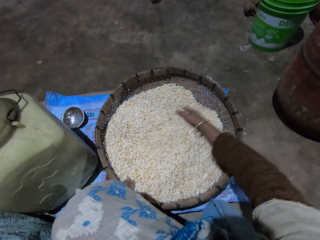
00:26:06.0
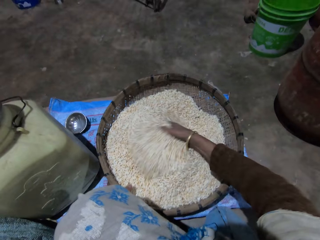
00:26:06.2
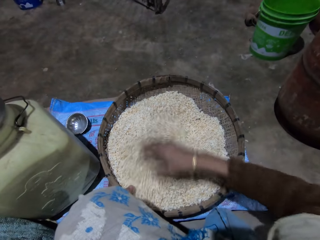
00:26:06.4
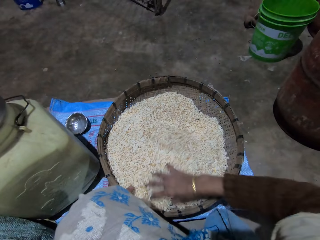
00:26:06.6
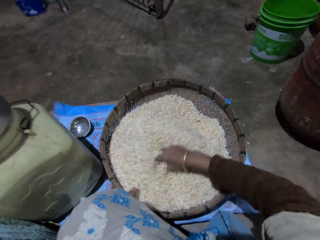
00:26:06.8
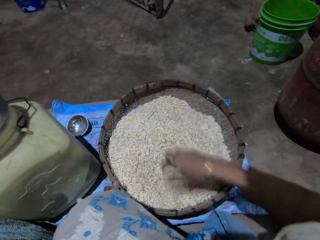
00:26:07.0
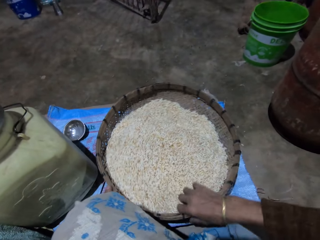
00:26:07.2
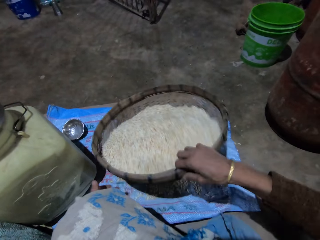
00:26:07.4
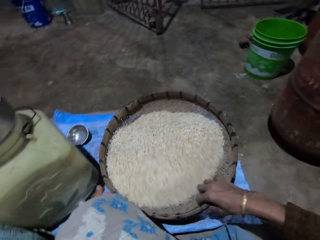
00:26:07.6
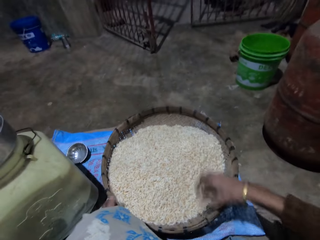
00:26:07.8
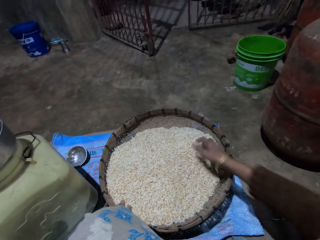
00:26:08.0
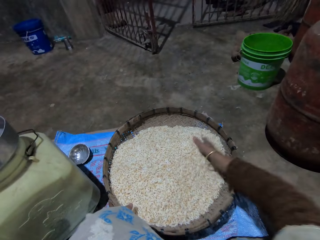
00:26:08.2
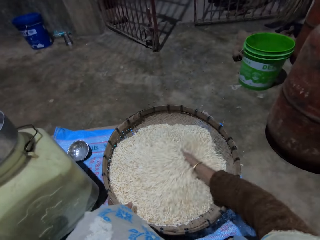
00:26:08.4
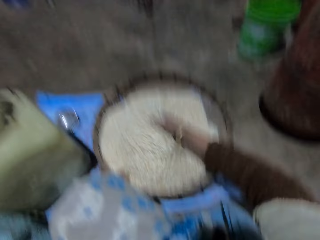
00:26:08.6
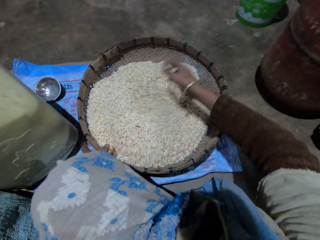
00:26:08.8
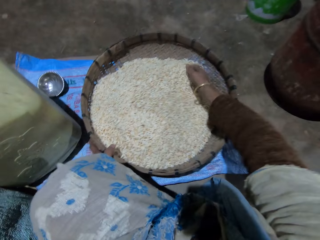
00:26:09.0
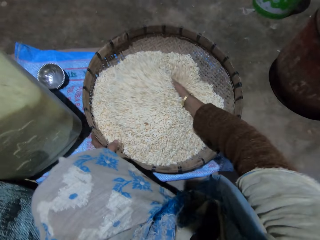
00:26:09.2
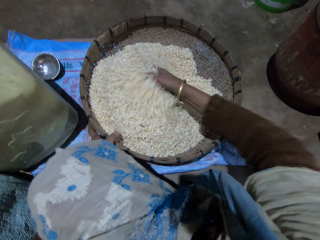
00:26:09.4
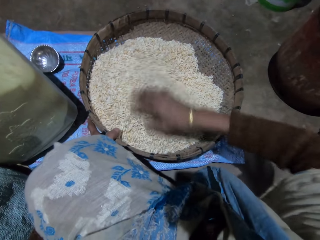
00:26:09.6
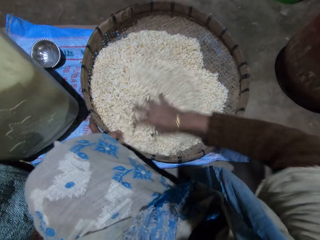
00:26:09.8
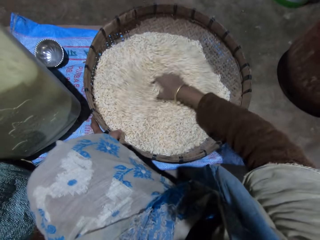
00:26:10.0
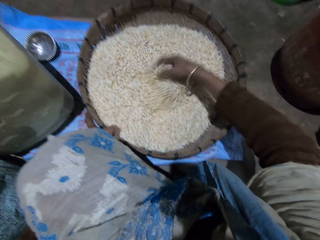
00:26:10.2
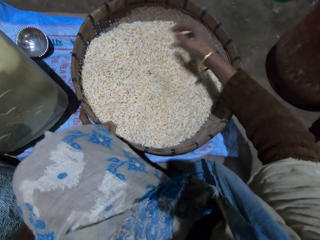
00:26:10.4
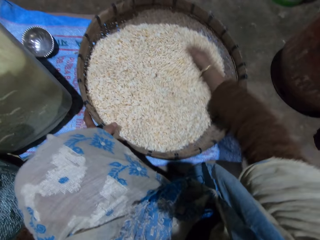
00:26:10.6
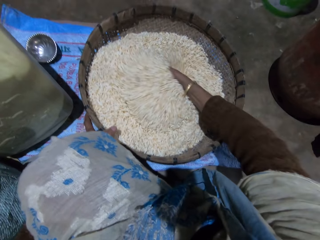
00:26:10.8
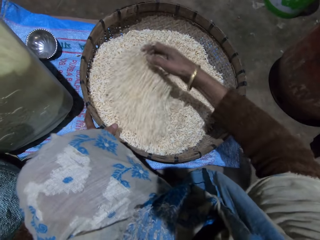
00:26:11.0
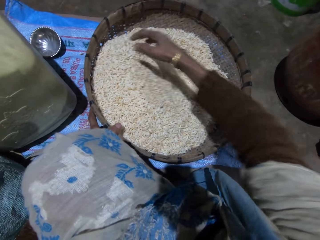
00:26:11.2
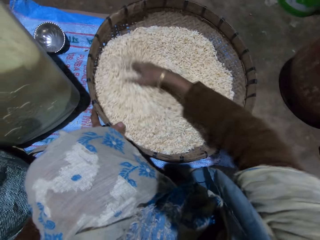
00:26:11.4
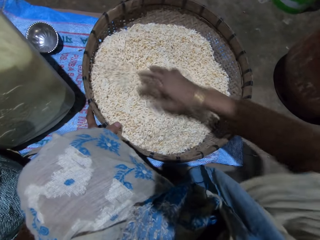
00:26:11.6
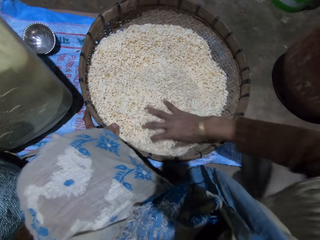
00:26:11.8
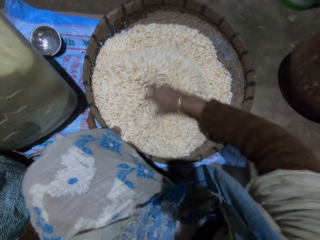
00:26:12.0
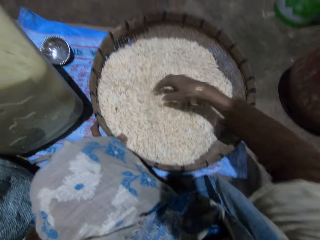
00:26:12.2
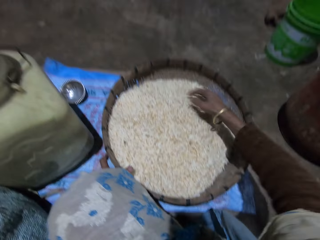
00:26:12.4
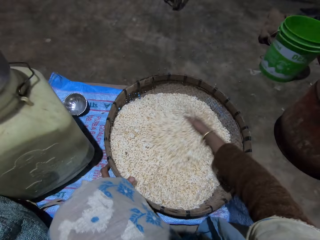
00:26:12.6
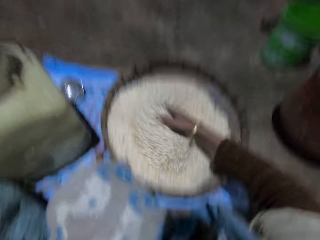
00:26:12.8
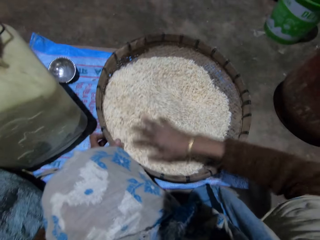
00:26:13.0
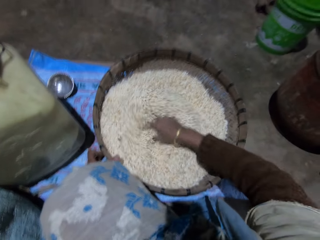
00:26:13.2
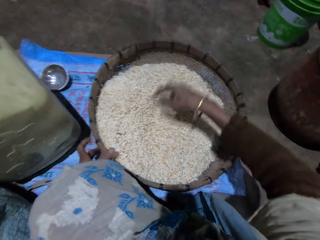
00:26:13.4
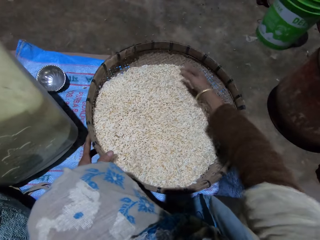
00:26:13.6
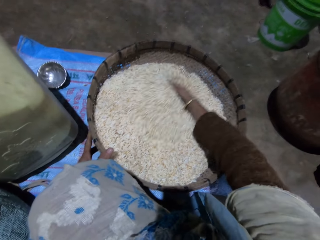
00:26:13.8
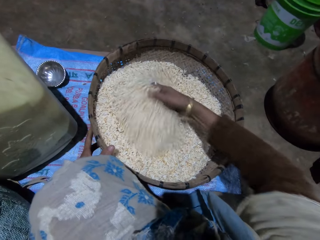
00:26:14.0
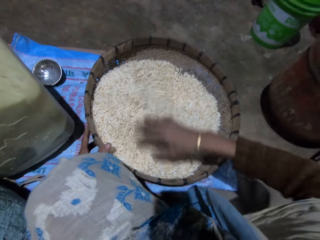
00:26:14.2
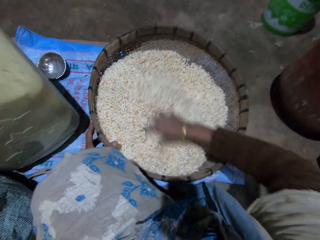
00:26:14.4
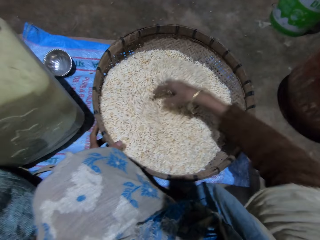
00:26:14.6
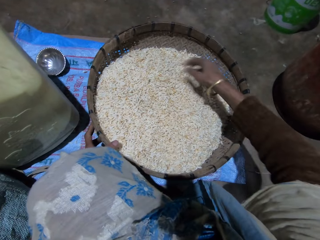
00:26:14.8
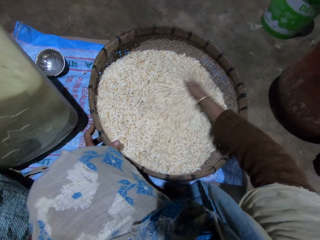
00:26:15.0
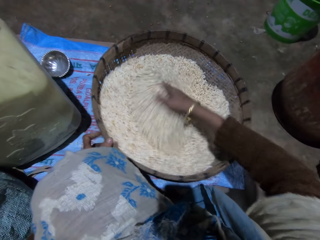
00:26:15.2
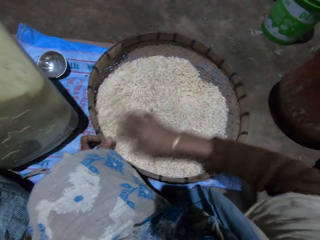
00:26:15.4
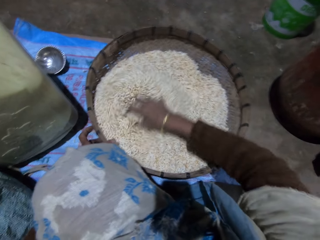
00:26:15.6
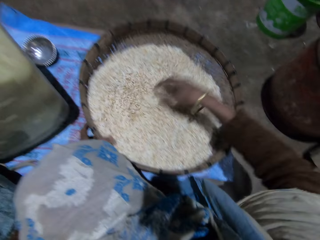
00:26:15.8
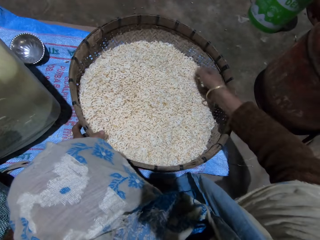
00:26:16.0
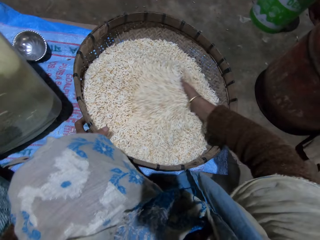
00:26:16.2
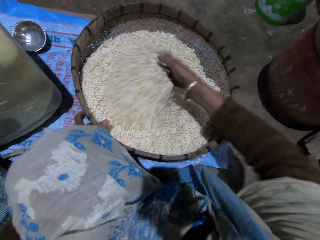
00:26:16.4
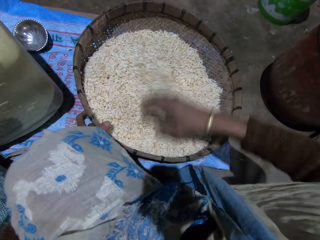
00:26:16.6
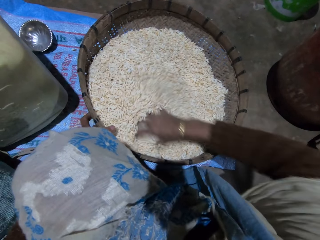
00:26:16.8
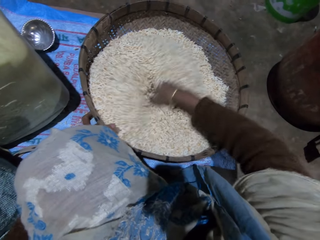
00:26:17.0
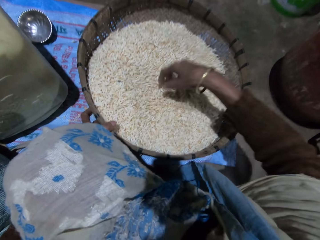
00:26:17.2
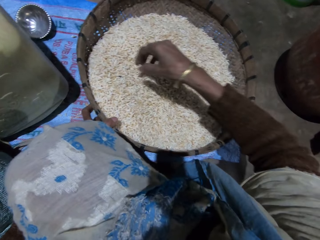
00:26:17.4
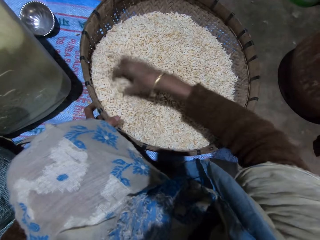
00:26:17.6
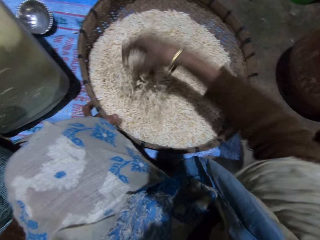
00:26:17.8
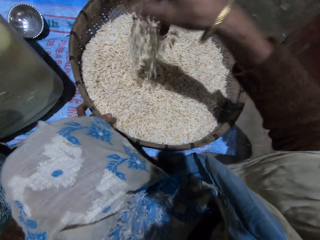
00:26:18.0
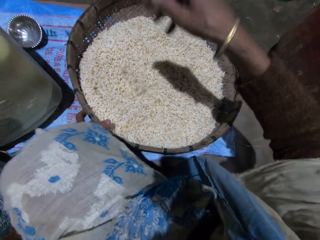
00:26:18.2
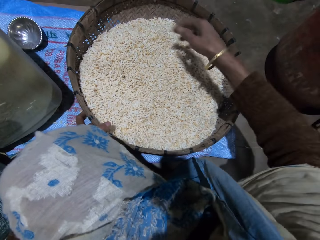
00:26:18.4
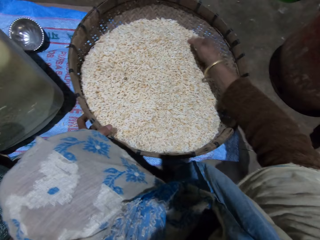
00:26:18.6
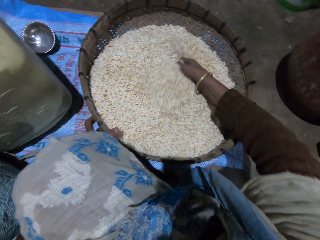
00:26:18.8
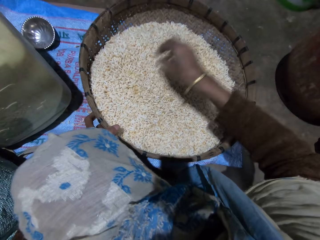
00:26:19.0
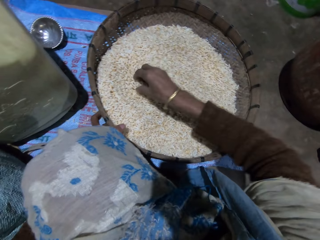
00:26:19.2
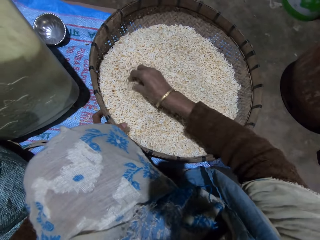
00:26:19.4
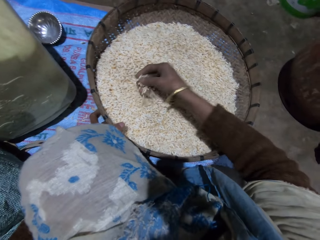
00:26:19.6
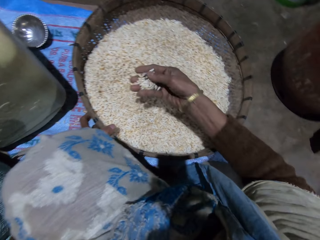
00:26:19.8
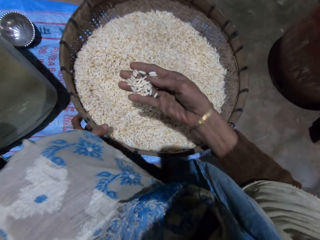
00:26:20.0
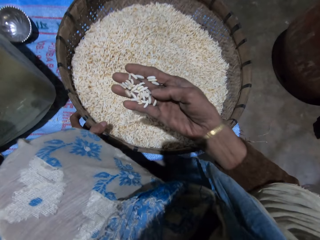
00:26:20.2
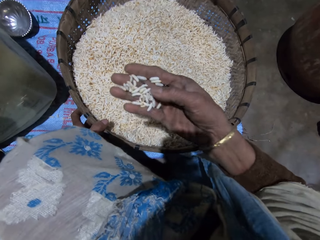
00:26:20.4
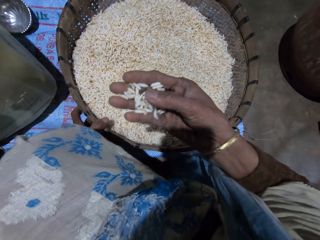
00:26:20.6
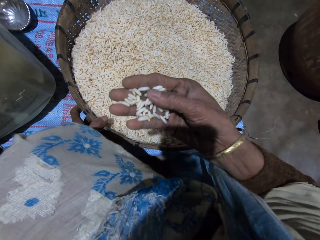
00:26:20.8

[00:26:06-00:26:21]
The camera wearer shakes the basket with her right hand. She adjusts the winnowing basket. She mixes grains in the basket with her right hand. She interacts with a woman. The camera wearer picks the grains from the basket with her right hand. She checks the grains.

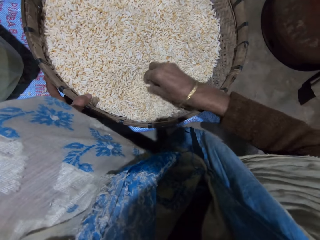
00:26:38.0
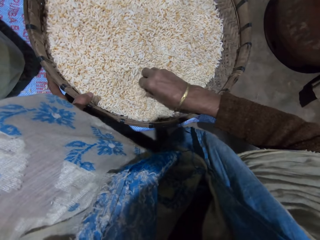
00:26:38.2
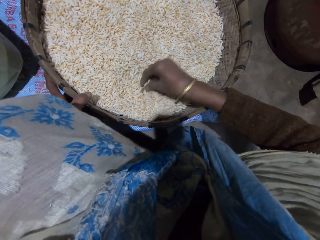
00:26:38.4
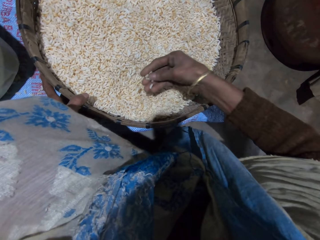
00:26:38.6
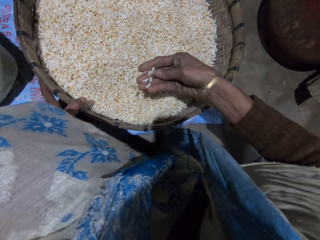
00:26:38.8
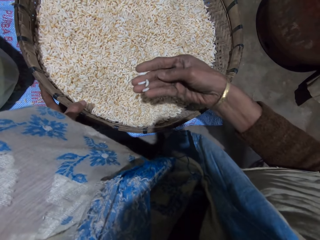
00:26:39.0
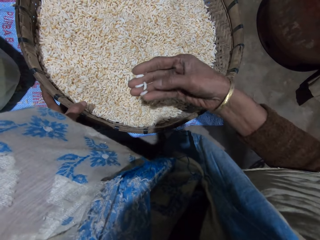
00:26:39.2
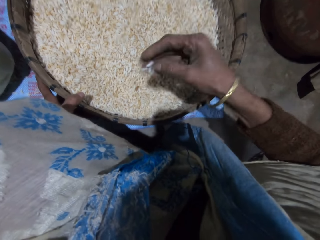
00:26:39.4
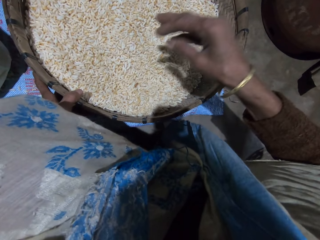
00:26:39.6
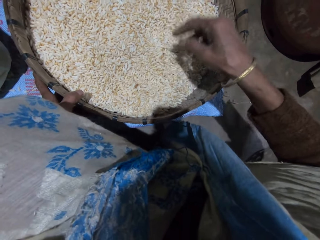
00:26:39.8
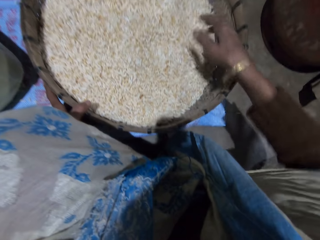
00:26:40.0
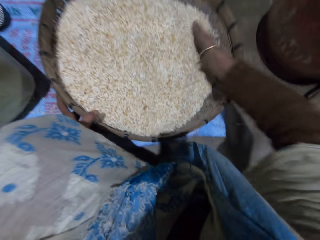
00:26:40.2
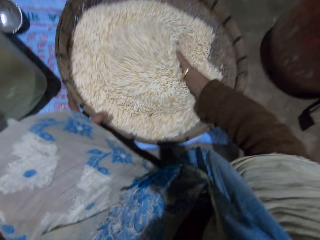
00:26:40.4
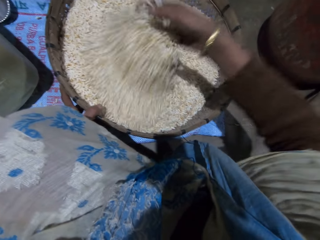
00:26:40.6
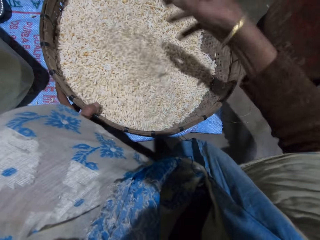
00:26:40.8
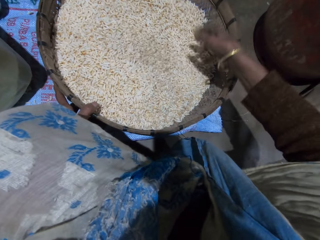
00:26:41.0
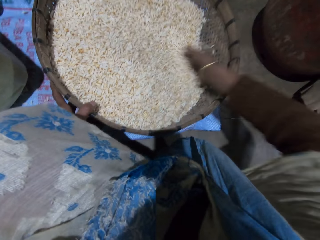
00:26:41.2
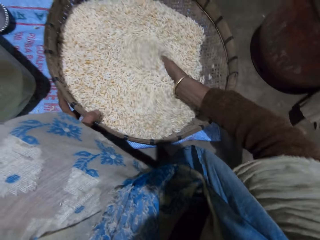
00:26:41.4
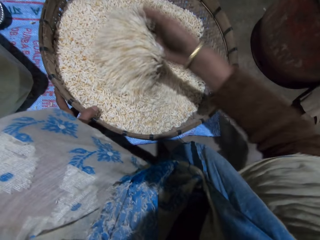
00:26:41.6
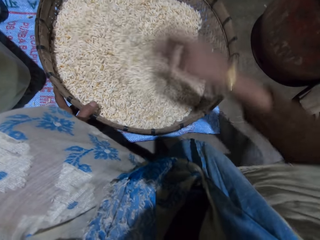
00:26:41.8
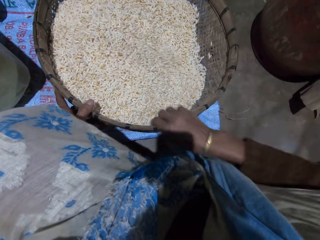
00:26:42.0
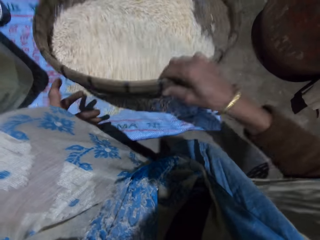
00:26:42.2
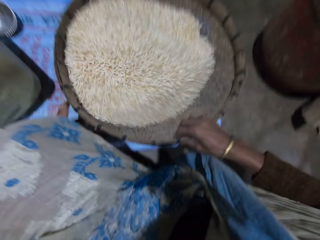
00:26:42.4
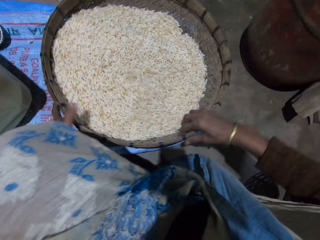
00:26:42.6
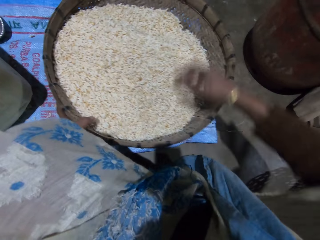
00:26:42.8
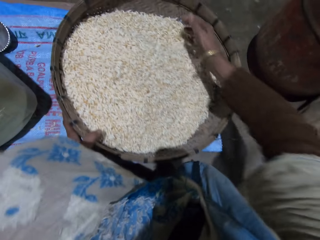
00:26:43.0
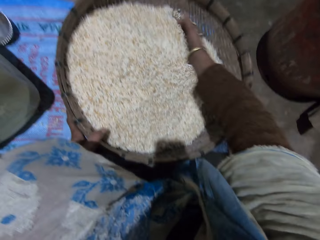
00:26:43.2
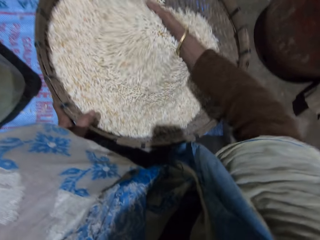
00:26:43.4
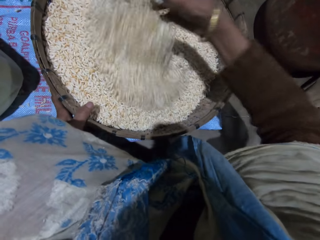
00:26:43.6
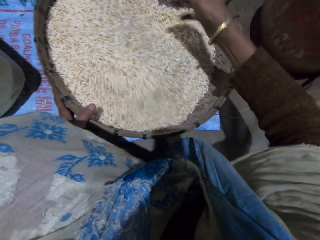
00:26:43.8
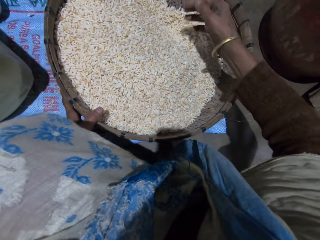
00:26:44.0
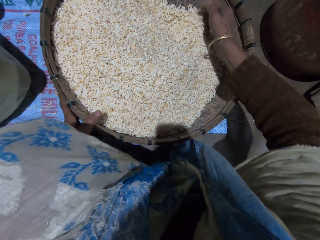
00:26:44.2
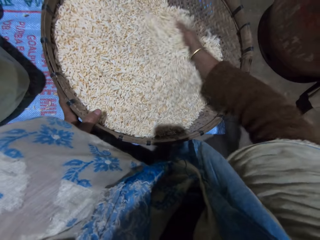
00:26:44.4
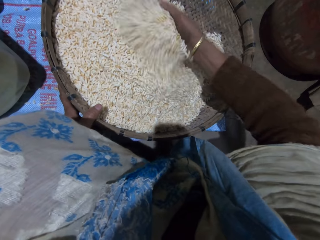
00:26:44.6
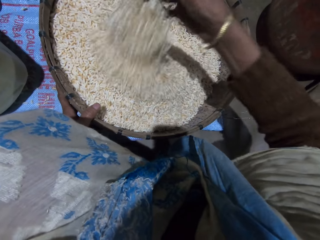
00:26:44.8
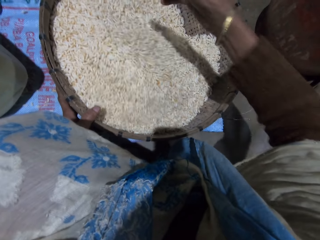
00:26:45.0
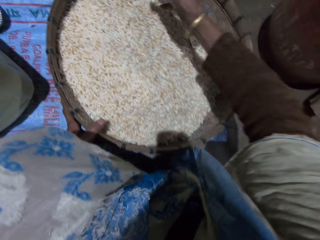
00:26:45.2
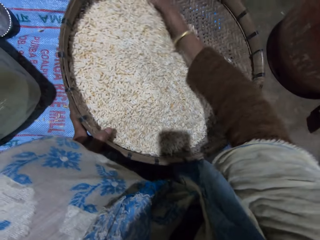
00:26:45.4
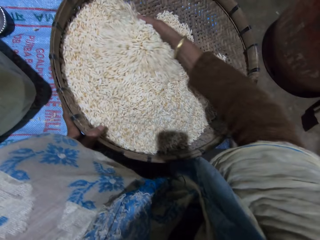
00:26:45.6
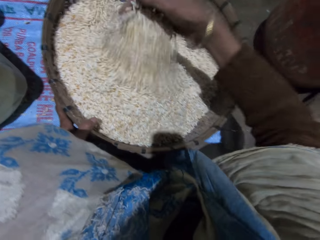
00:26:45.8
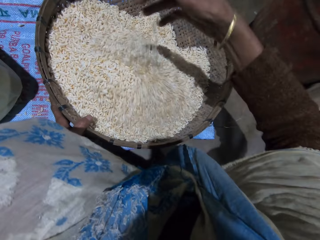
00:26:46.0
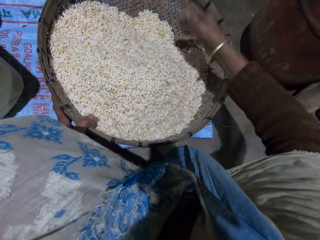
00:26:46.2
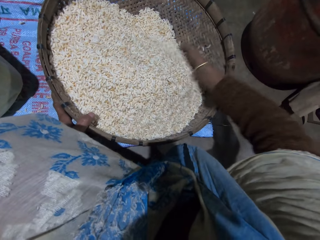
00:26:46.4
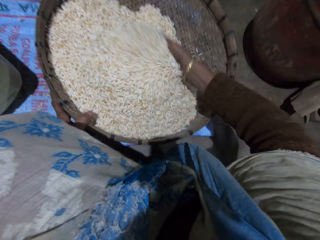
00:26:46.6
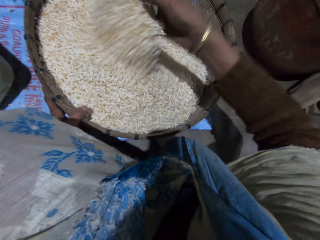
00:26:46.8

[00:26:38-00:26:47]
The camera wearer picks grains from the basket with her right hand. She checks the grains. She pours the grains in the basket. She mixes the grains in the basket with her right hand. She adjusts the winnowing basket. She shakes the basket with her right hand. She mixes the grains in the basket with her right hand.
